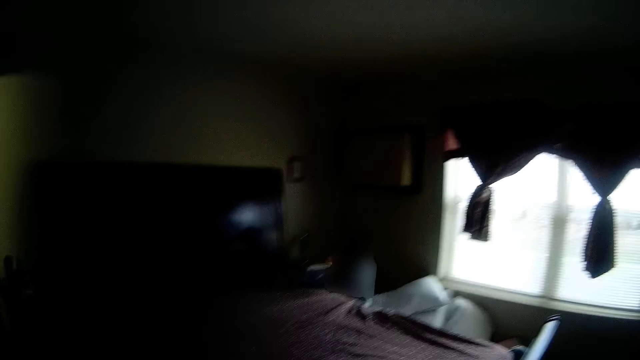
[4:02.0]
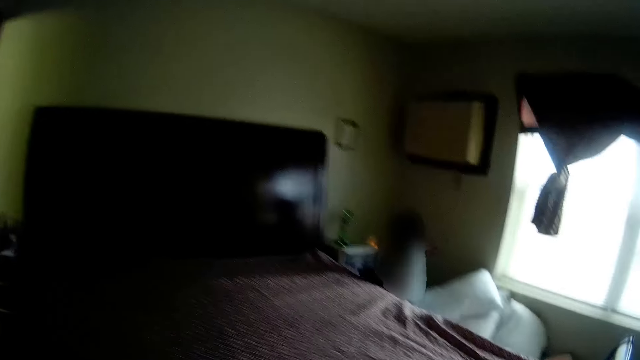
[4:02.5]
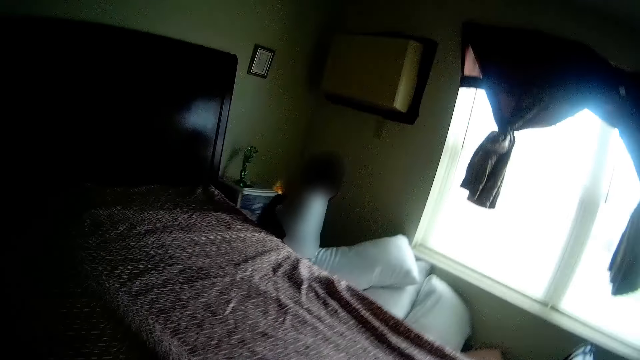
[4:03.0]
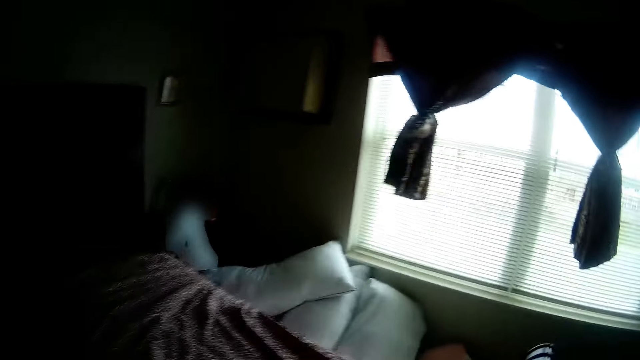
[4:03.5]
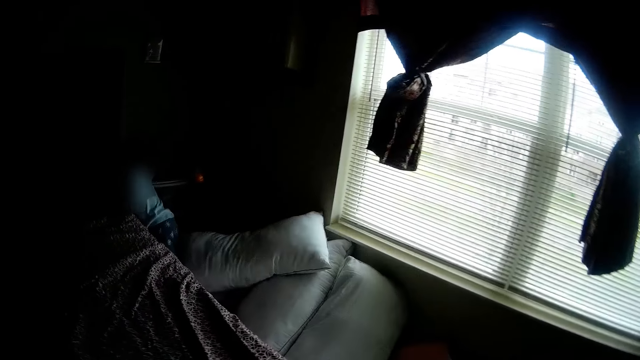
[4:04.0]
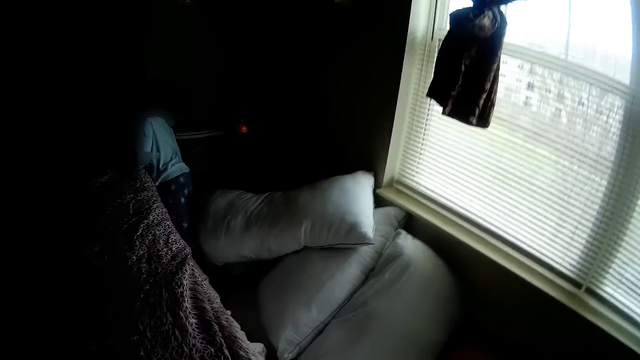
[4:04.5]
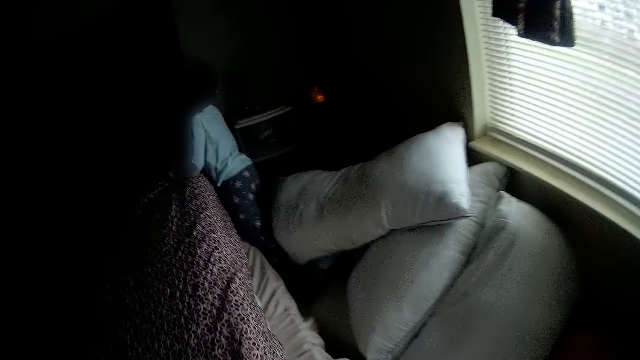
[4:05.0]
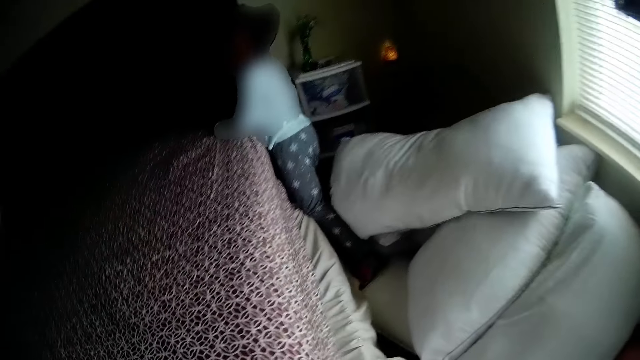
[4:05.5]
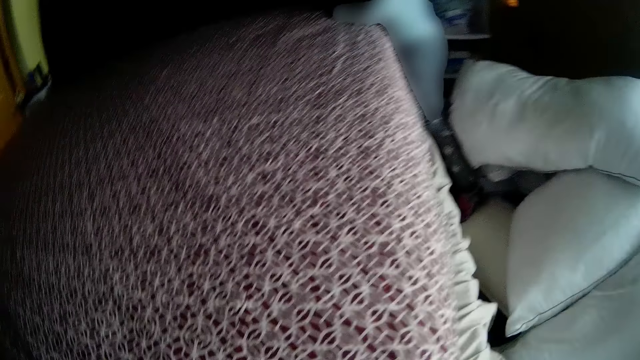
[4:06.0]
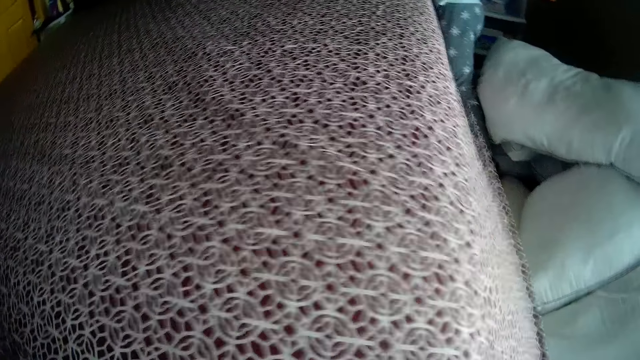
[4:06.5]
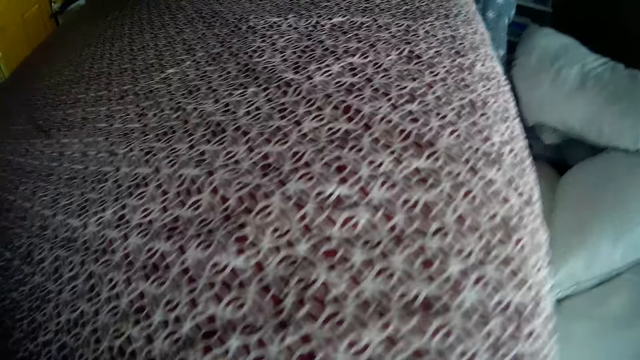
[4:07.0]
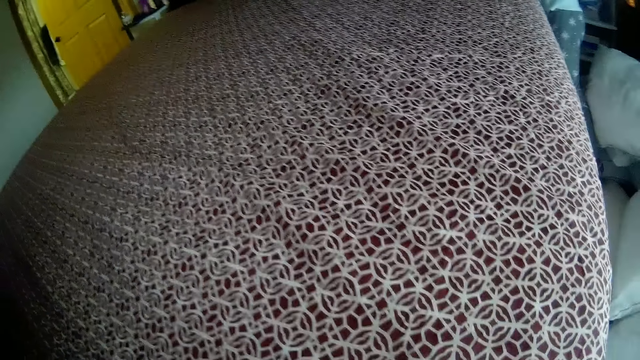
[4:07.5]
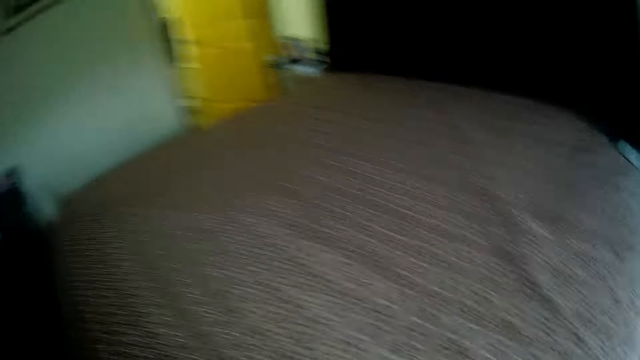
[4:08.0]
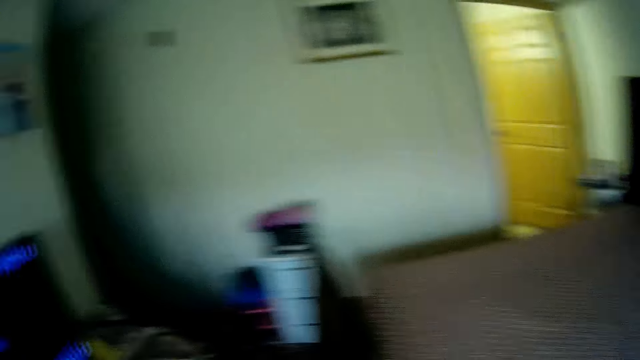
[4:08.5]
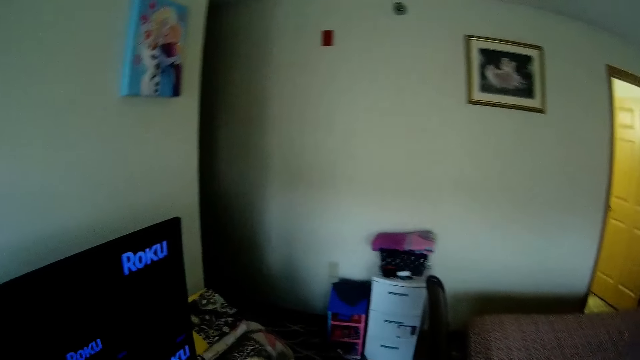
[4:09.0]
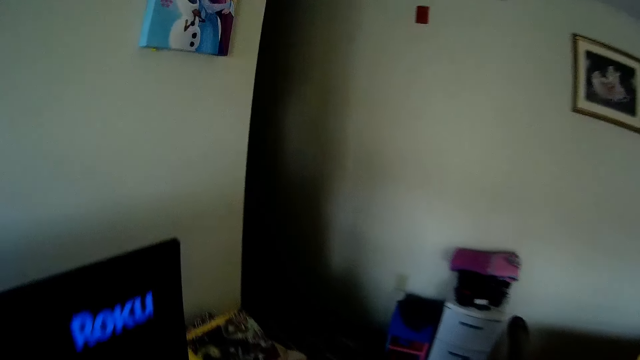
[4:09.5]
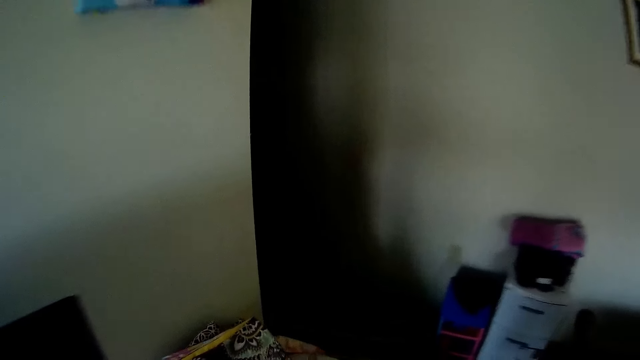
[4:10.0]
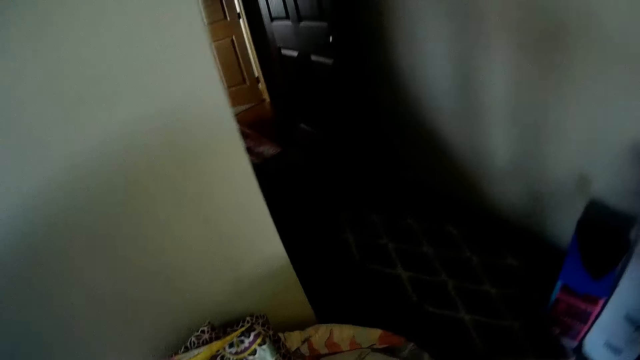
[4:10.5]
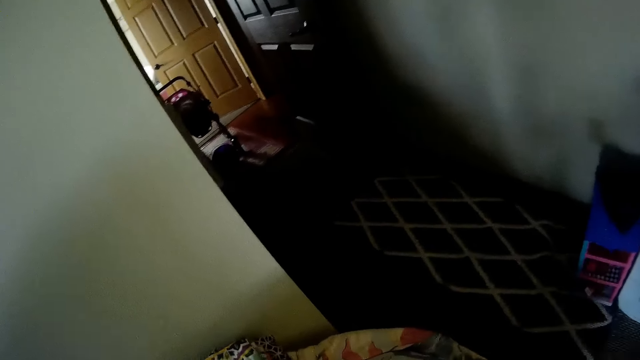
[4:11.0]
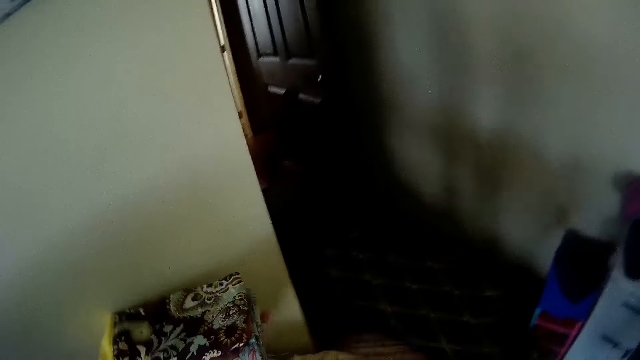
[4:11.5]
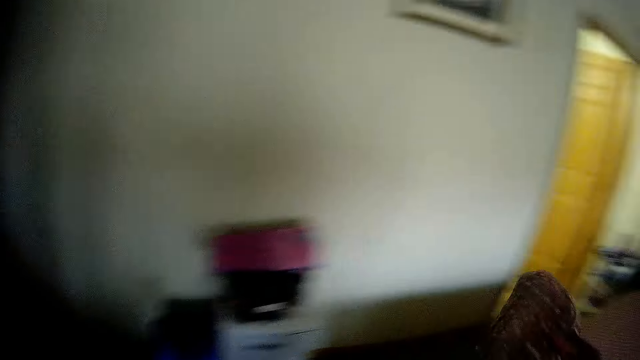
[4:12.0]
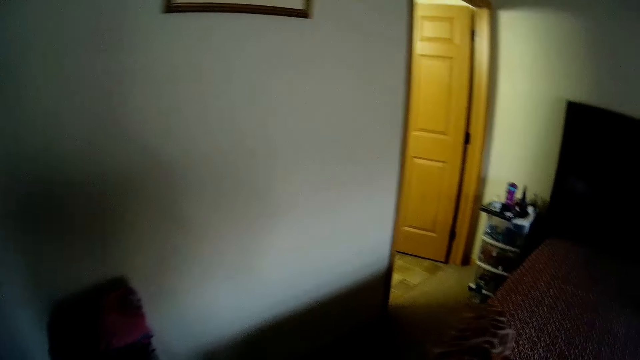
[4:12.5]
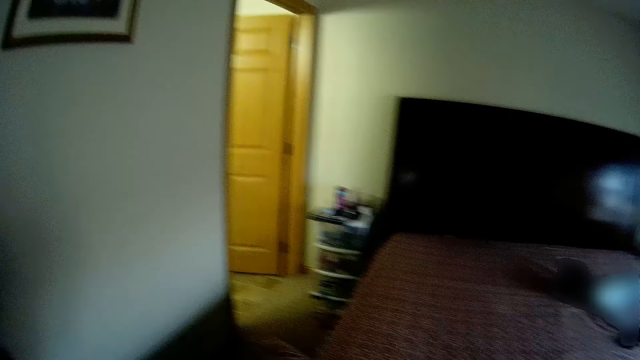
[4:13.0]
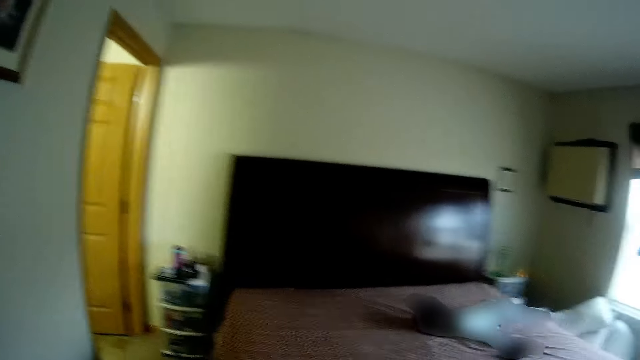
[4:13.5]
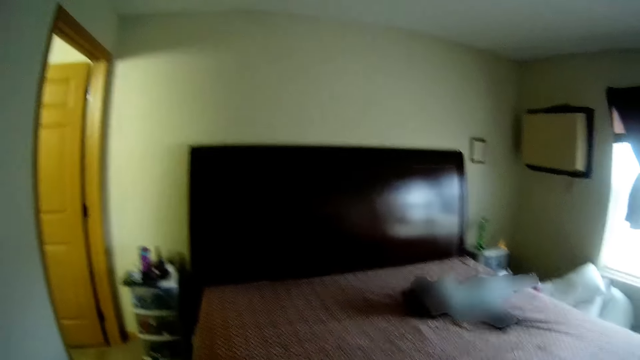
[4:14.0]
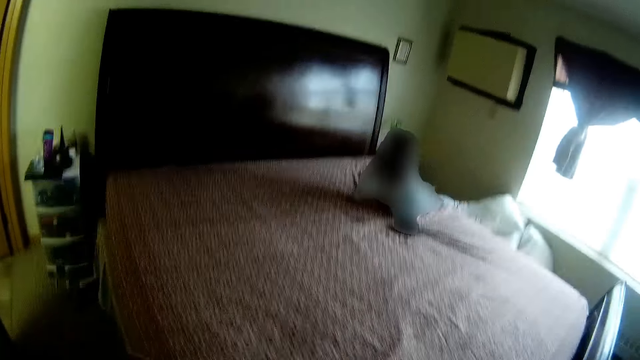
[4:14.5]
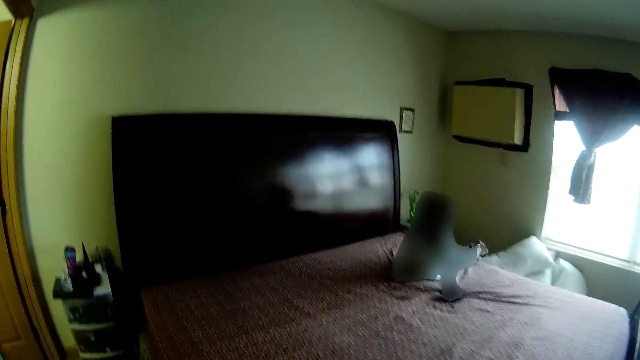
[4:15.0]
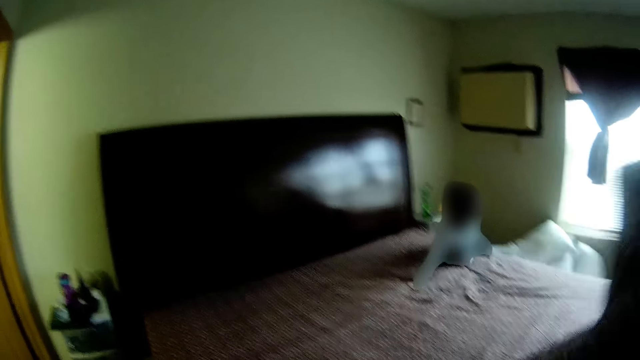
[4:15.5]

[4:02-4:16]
The camera wearer spreads the cloth on the bed. She straightens the bedsheet on the mattress with her hands. She picks a bedsheet from a shelf or the floor with her right hand. She holds the bedsheet with her right hand. The girl lies on the mattress.

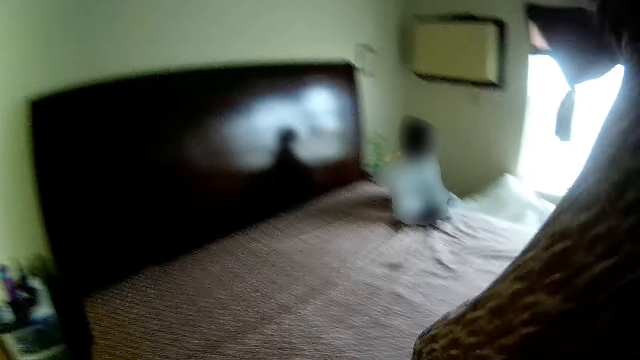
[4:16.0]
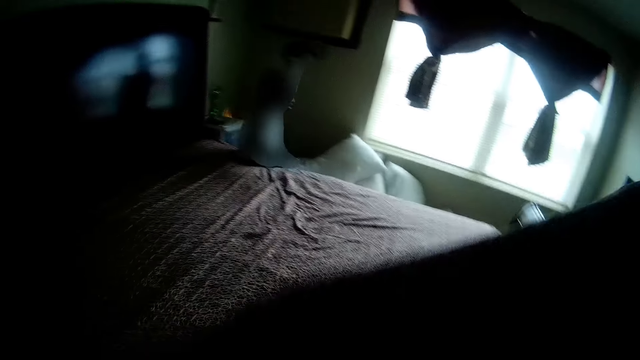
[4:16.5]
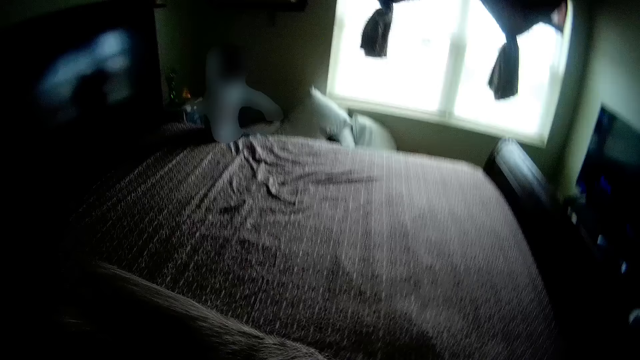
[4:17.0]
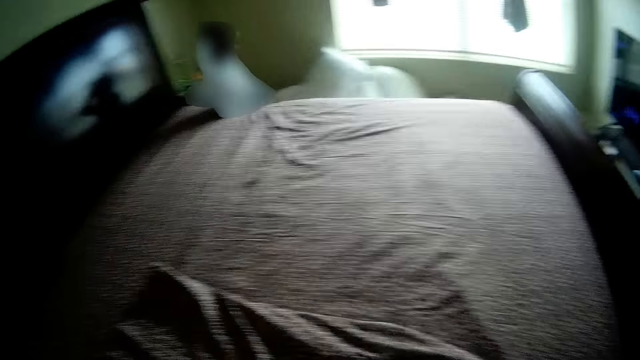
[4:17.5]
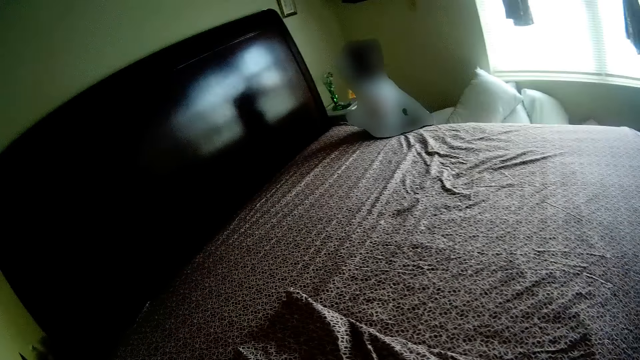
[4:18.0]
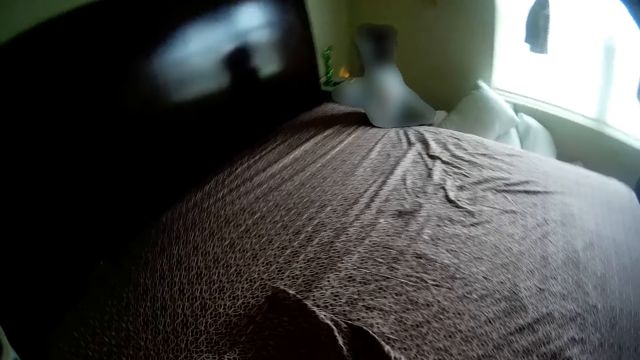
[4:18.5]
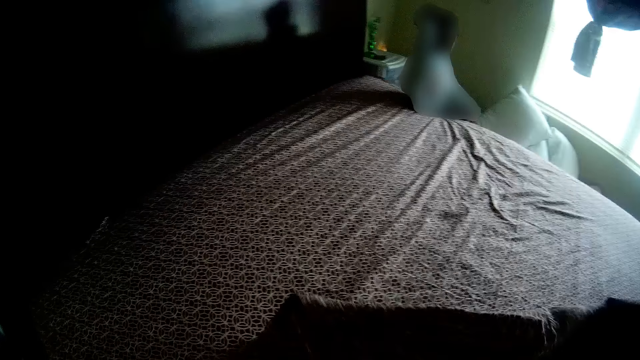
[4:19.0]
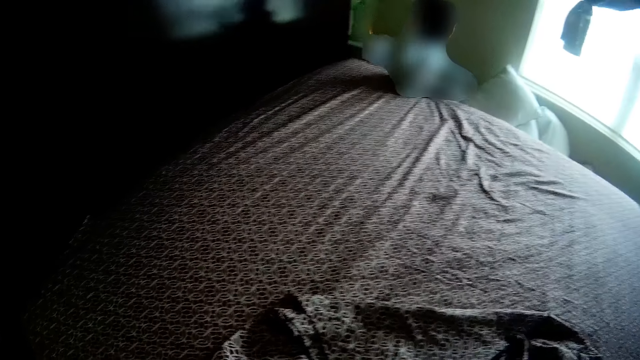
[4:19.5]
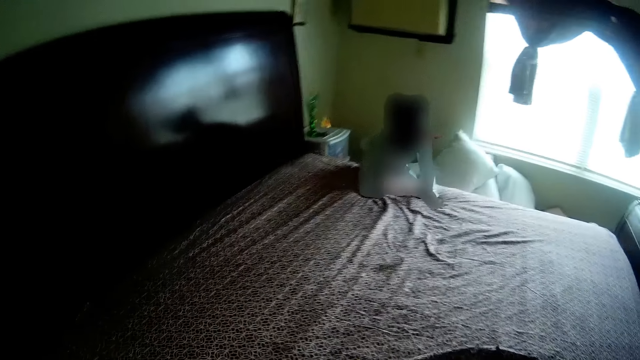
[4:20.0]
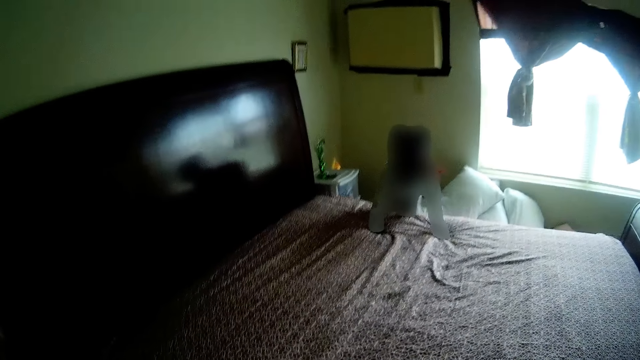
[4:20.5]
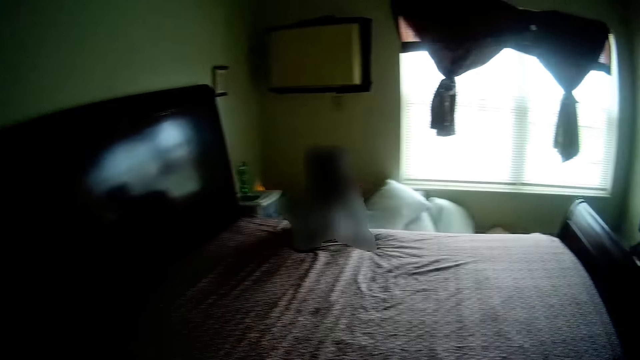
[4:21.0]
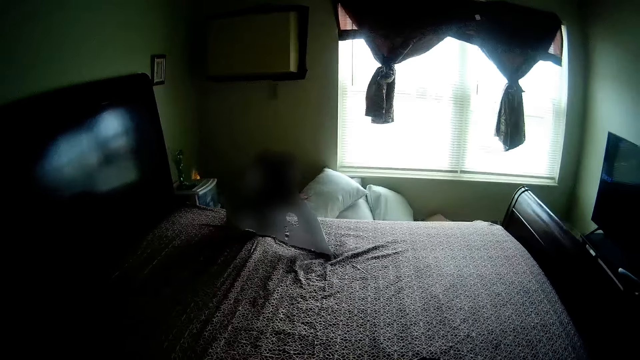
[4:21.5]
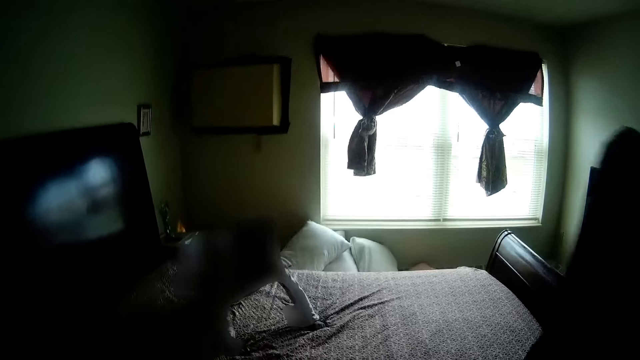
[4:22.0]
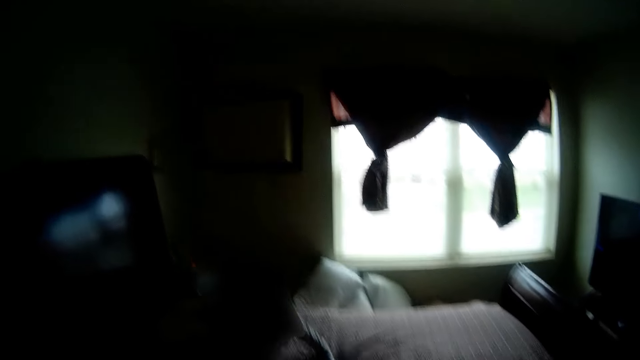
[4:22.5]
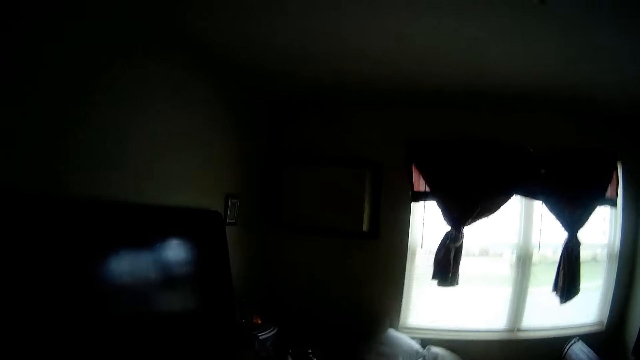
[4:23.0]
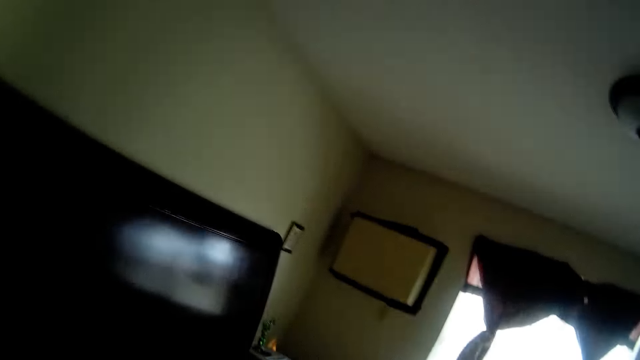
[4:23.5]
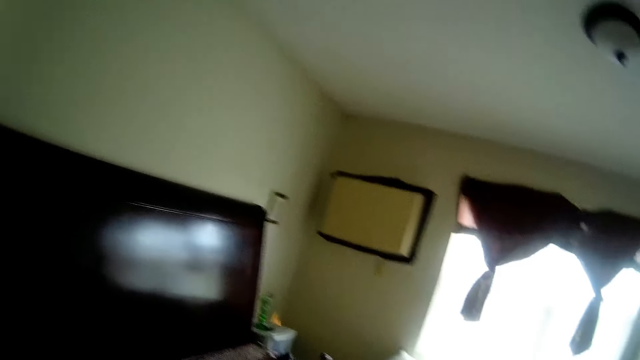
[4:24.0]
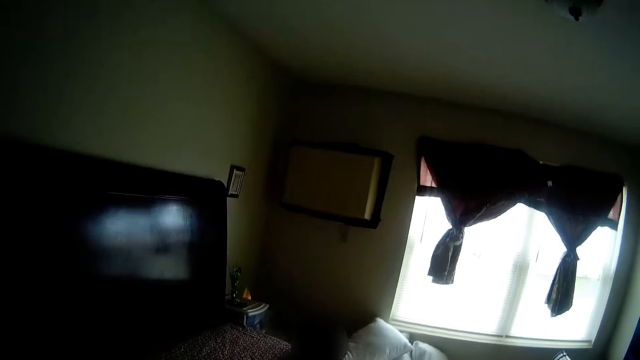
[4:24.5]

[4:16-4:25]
The camera wearer drops the bedsheet on the bed with her hands. The girl sits on the mattress. The camera wearer picks the bedsheet from the mattress with her hands. She unfolds the bedsheet on the bed. She talks to the girl. The girl climbs down the mattress.
